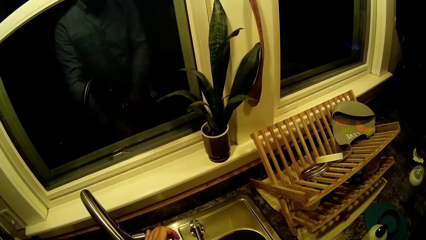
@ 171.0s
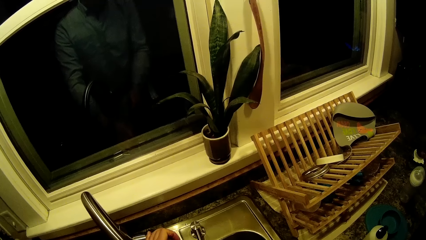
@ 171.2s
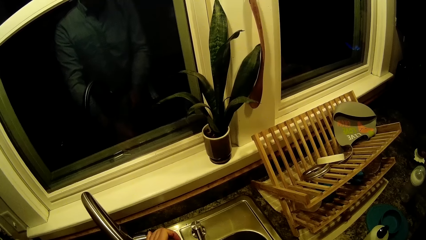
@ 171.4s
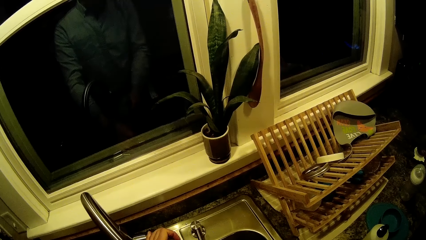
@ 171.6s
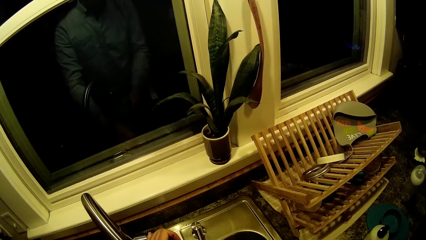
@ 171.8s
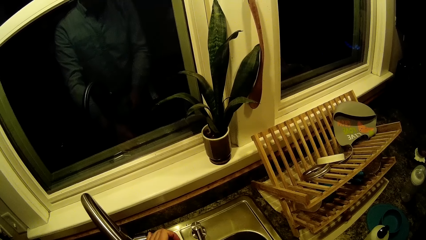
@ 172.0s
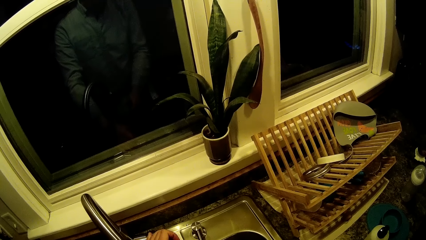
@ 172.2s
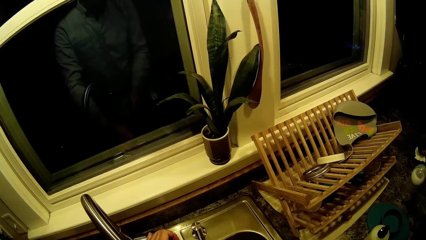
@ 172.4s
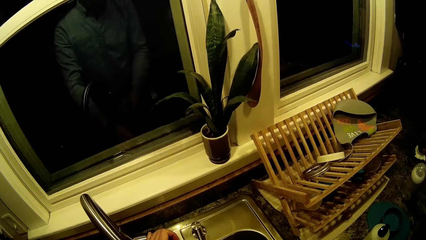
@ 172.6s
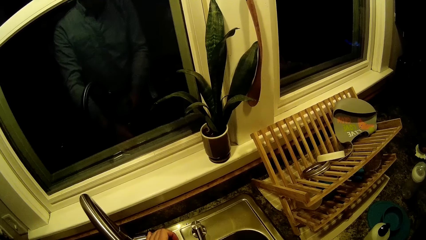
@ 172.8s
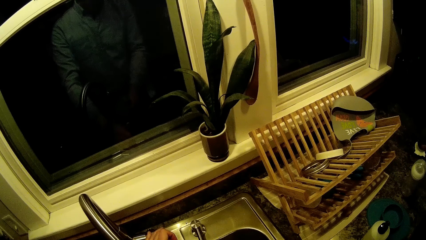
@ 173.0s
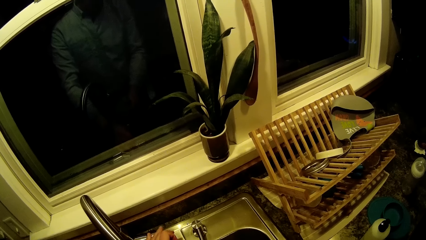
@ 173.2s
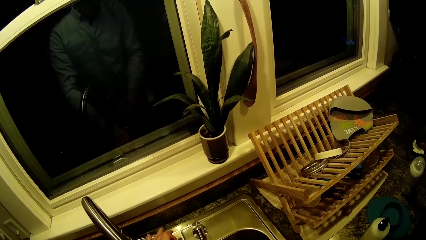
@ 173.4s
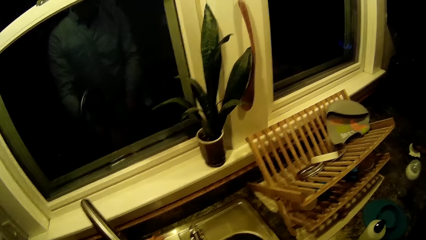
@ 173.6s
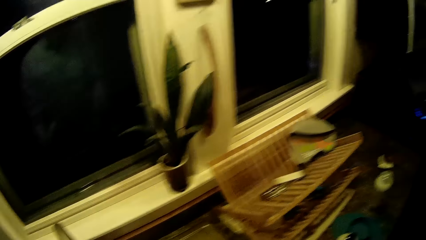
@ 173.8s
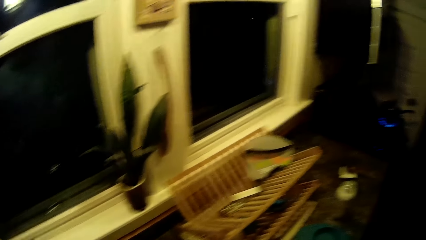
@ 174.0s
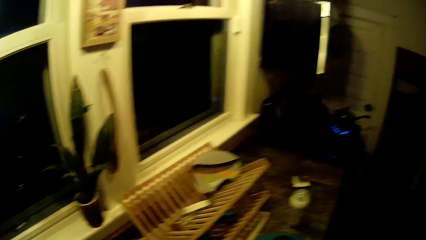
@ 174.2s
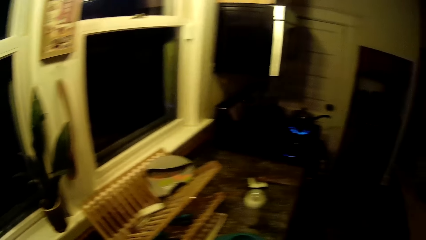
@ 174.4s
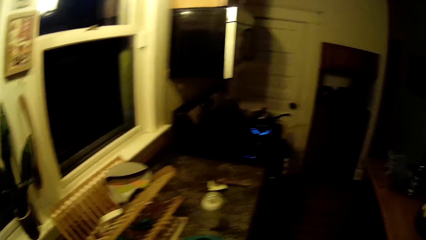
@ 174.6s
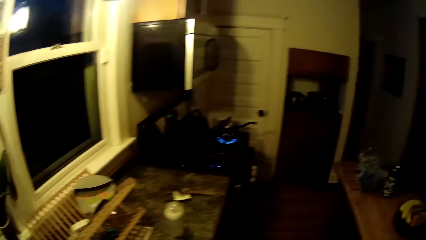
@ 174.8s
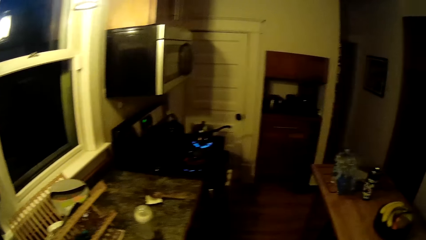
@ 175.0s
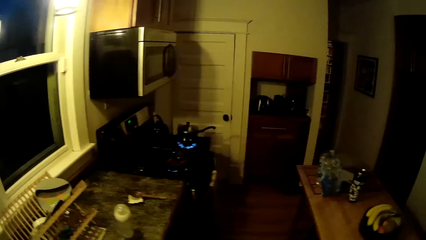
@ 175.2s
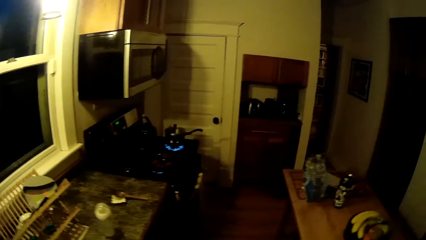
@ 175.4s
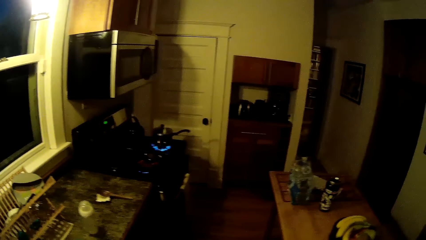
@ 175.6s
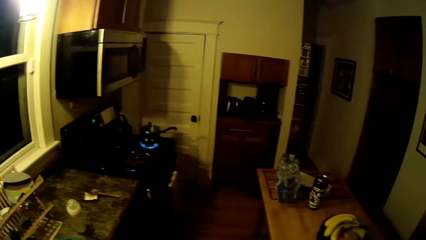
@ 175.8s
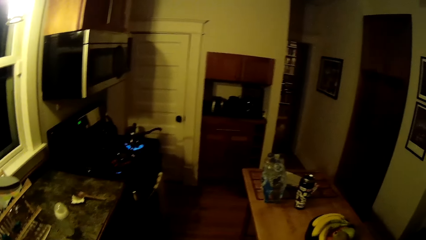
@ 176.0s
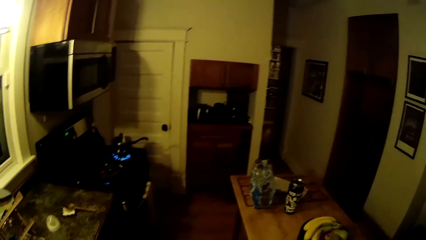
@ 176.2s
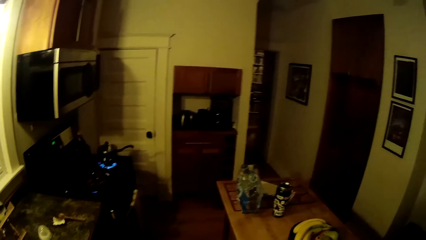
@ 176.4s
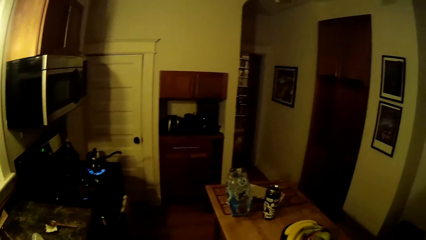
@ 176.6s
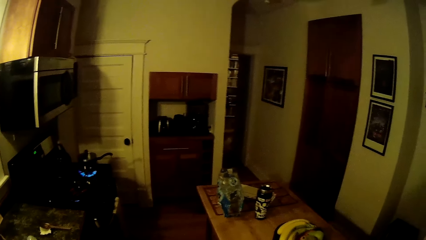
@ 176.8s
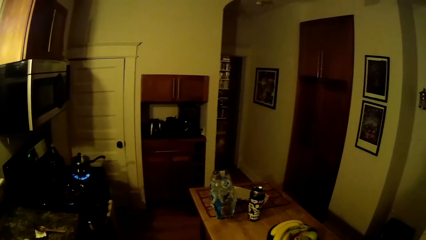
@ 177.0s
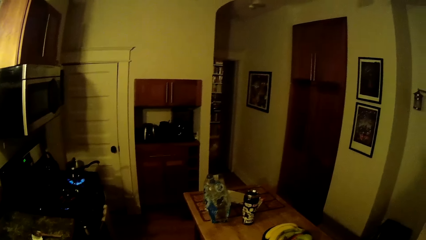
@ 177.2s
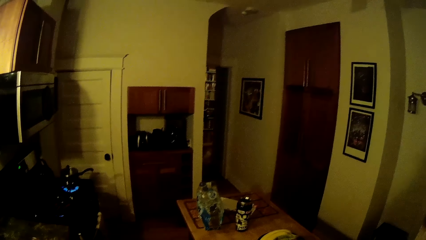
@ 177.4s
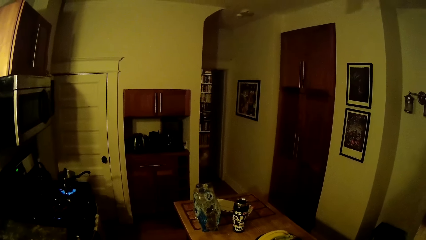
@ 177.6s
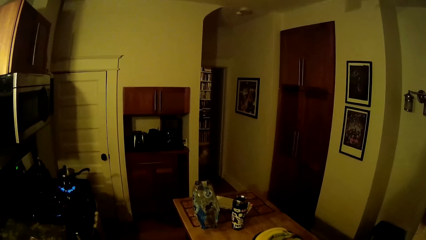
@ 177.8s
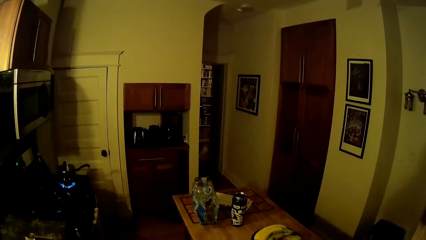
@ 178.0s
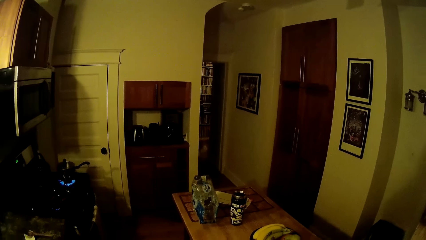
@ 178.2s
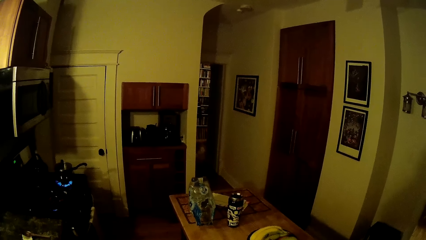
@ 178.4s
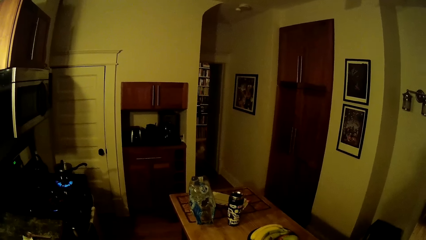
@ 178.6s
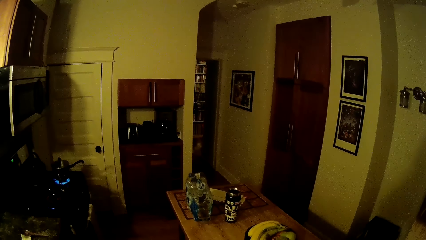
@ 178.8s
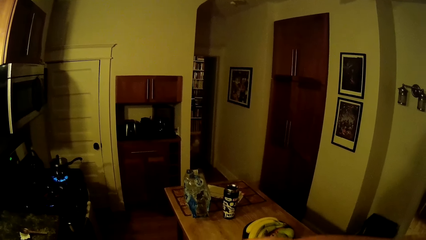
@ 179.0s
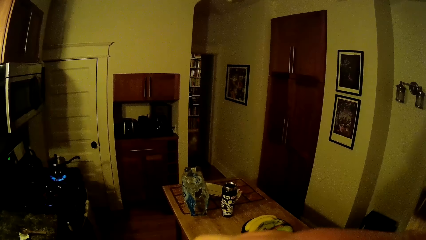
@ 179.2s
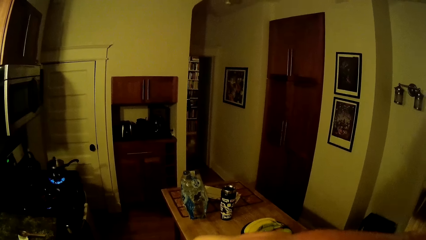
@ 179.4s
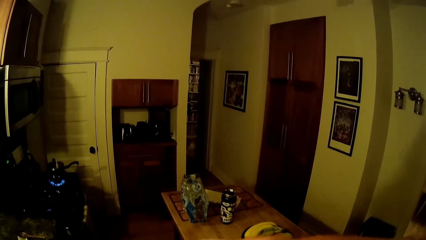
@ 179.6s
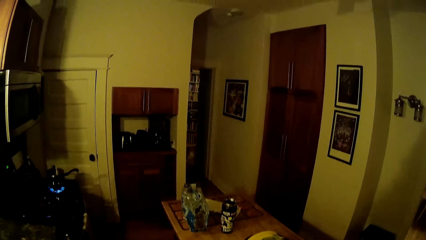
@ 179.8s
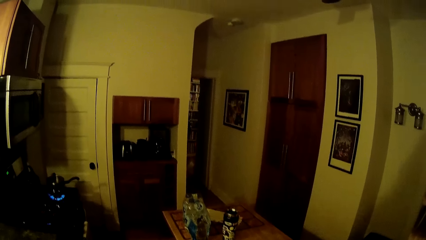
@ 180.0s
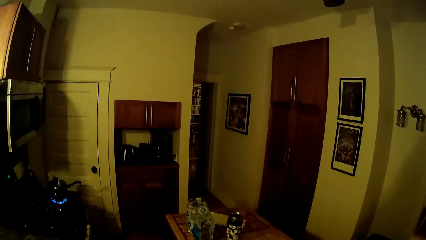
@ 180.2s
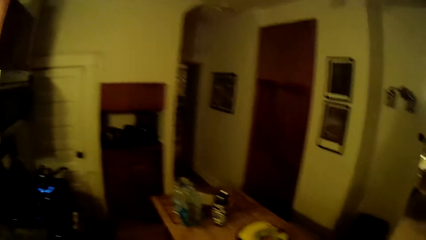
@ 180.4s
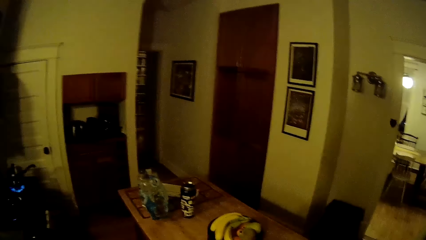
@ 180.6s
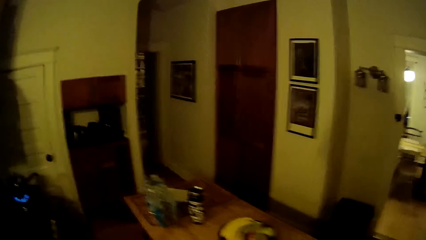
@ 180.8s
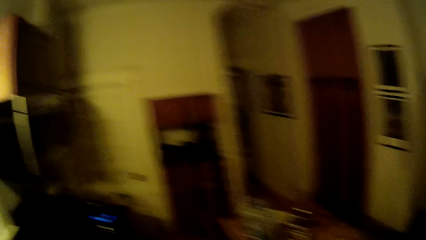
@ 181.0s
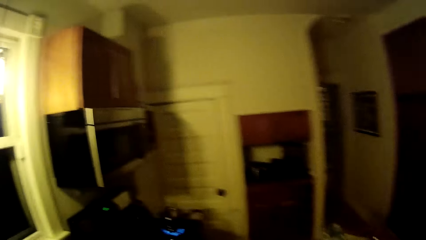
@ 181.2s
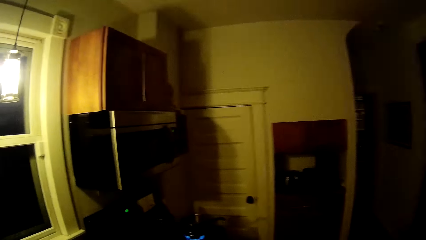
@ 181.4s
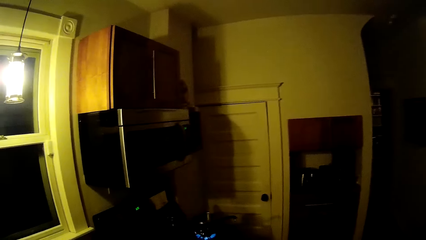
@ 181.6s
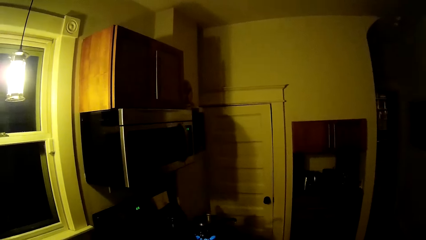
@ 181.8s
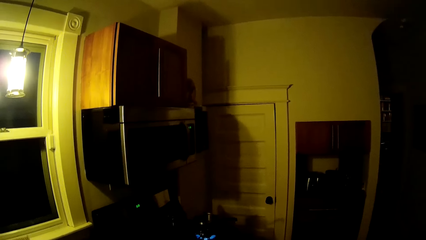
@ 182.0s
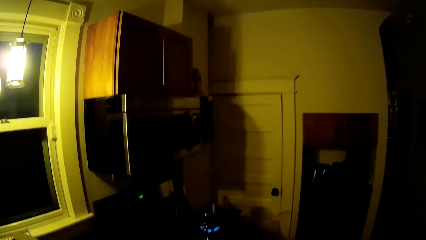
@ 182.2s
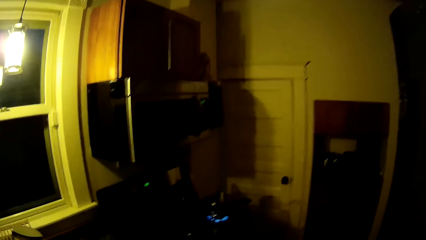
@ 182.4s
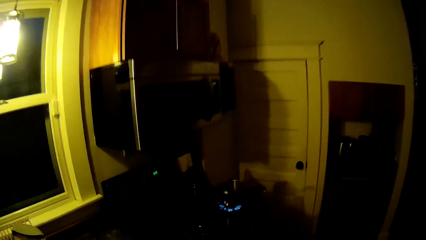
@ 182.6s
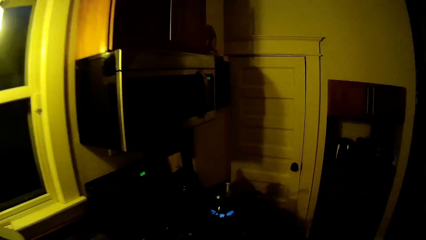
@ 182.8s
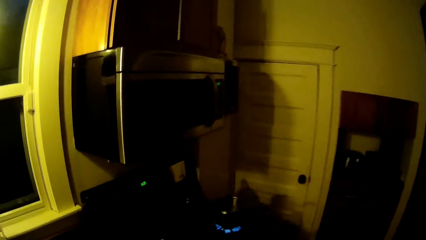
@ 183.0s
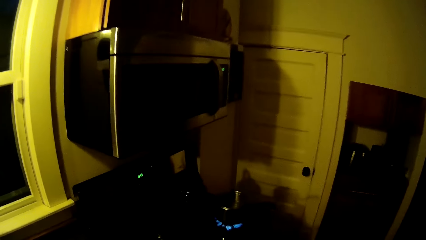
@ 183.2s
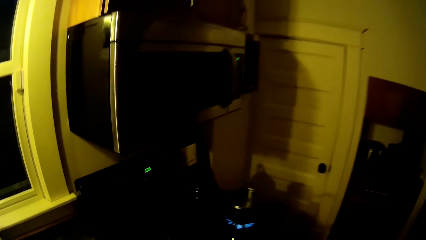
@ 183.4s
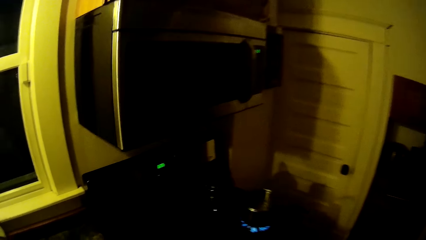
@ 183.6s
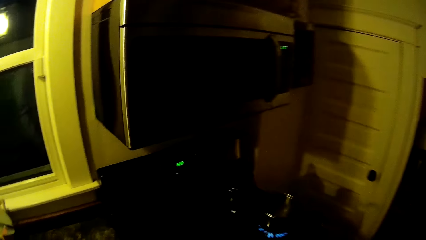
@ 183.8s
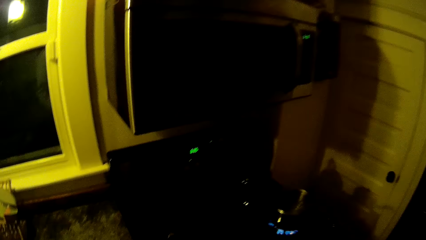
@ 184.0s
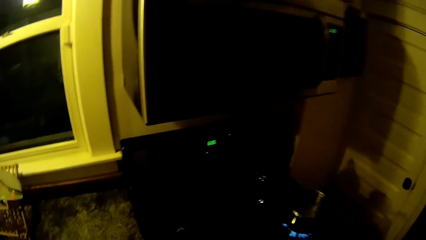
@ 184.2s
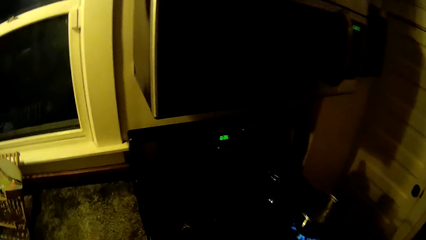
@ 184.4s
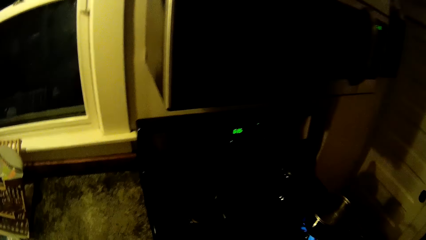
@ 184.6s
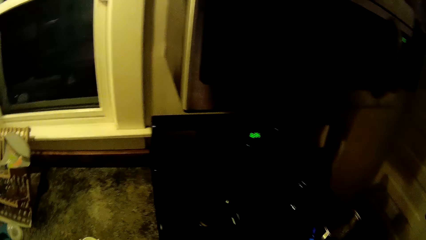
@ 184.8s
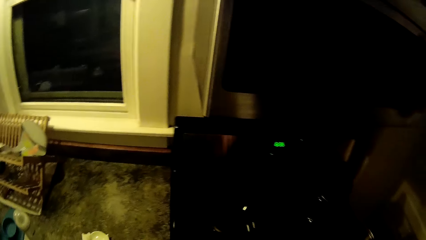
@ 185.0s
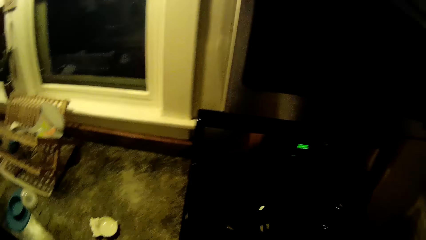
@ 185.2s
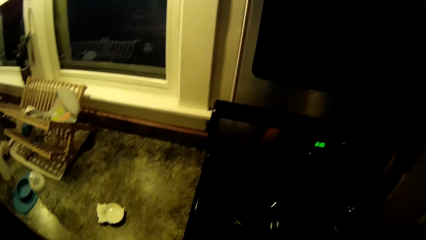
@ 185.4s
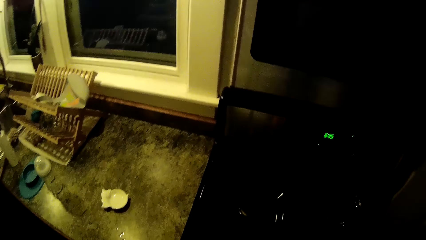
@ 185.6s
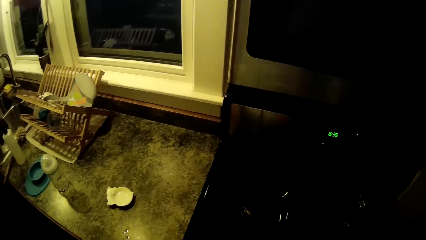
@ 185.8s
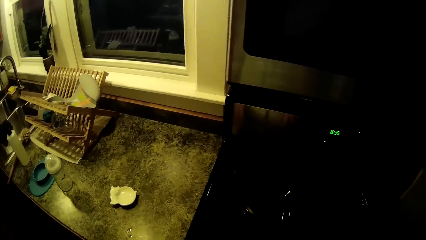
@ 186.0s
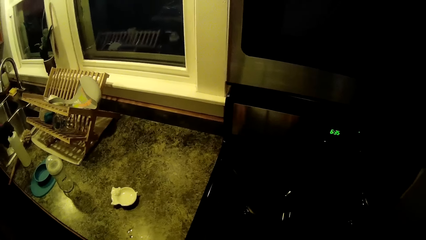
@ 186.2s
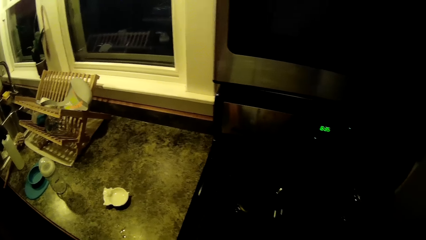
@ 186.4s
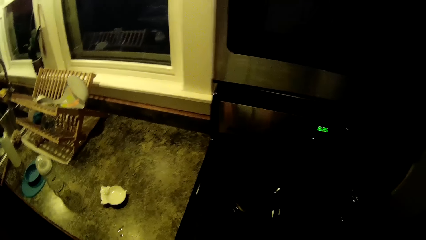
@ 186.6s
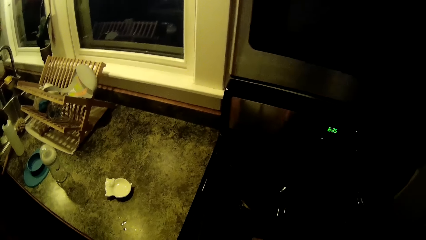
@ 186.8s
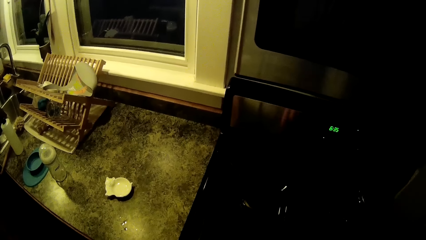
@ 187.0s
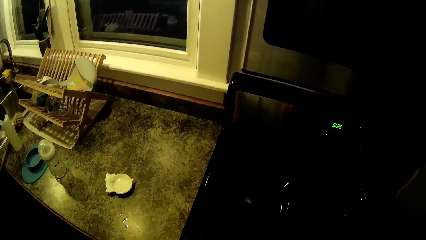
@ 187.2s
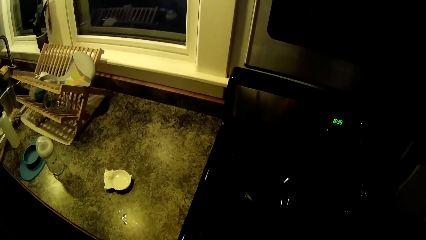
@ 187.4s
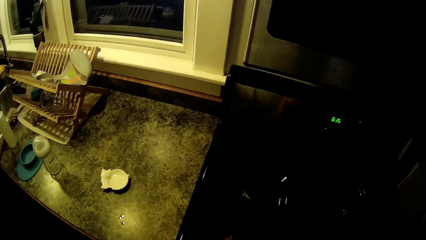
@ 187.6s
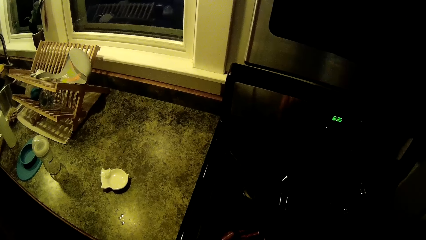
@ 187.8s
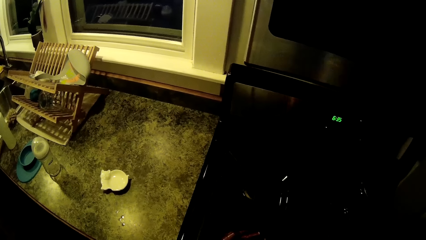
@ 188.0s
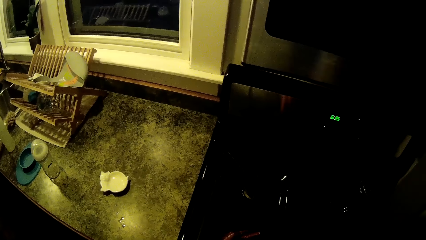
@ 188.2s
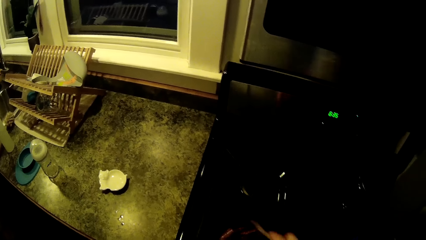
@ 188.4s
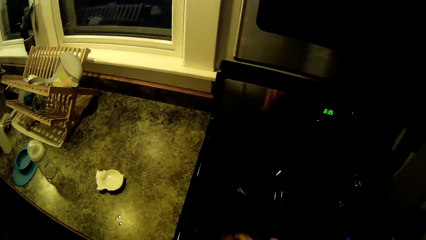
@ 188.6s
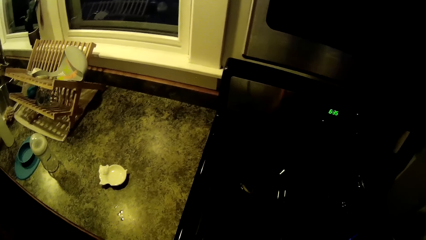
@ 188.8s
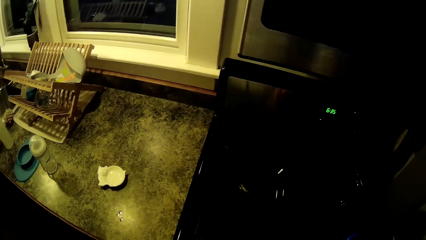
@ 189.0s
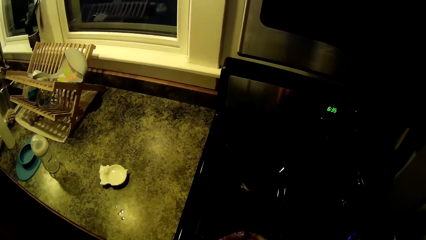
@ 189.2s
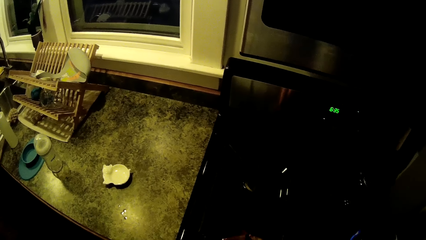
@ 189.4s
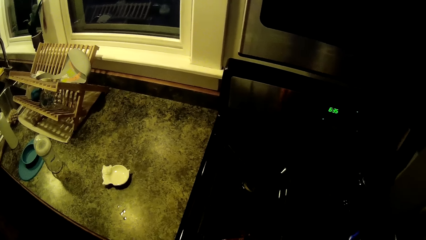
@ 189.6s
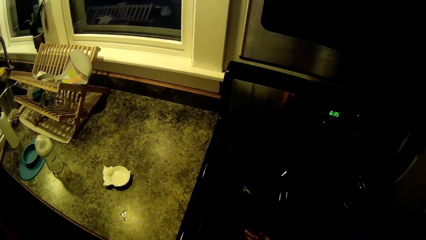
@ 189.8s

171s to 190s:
The camera wearer turns off the sink tap. They walk around. They look around. They walk around. They stir something in a frying pan.
